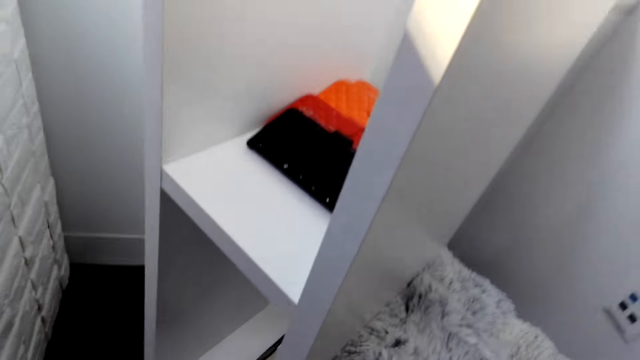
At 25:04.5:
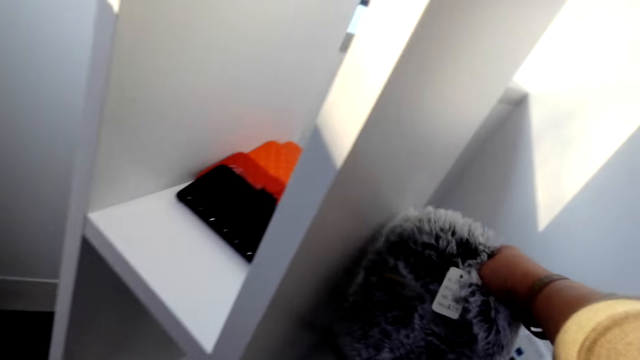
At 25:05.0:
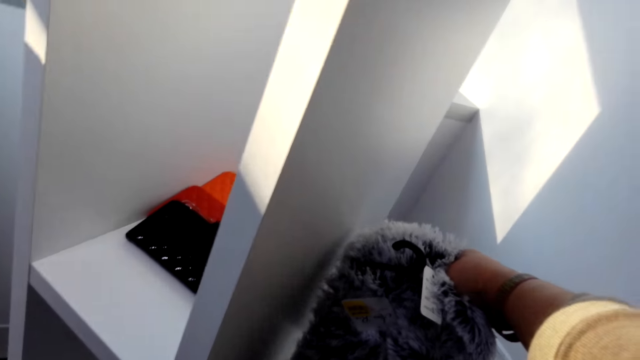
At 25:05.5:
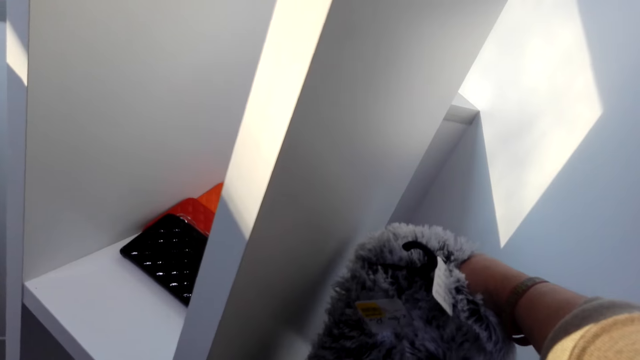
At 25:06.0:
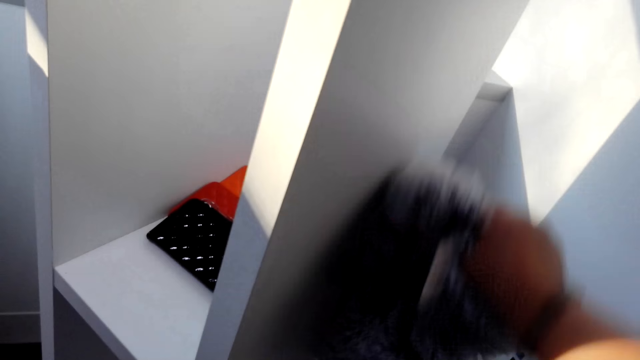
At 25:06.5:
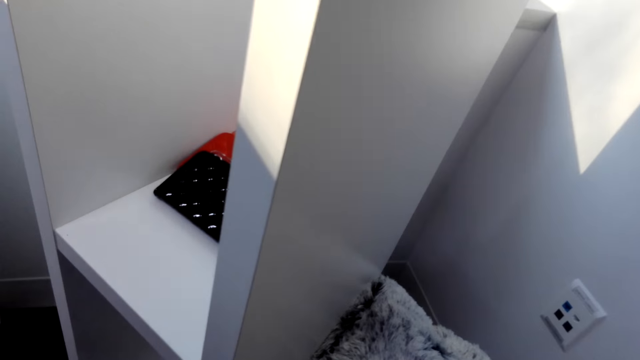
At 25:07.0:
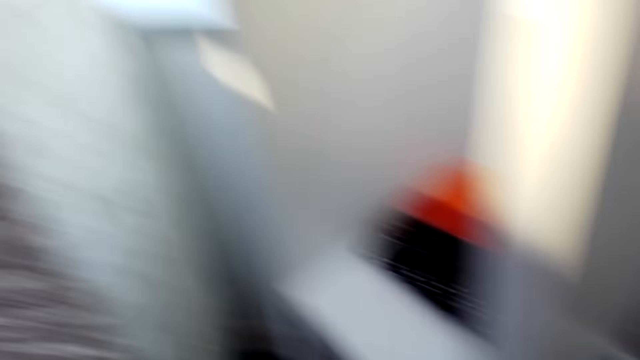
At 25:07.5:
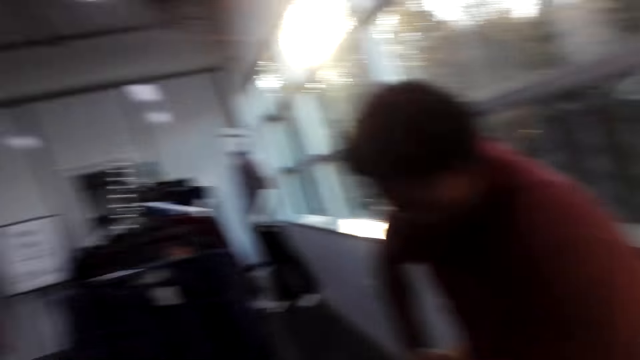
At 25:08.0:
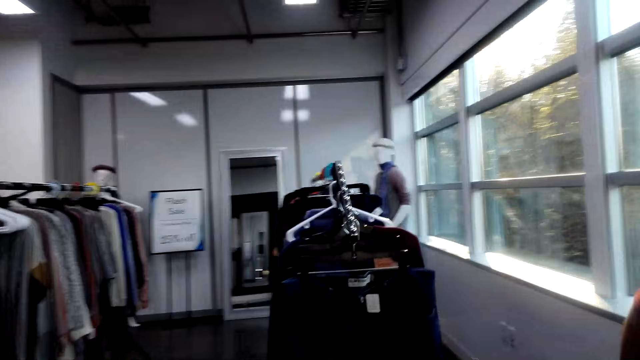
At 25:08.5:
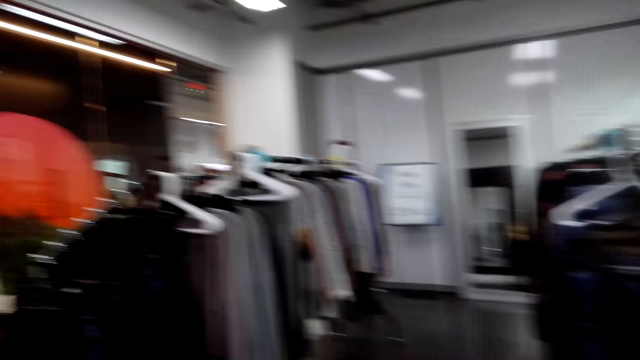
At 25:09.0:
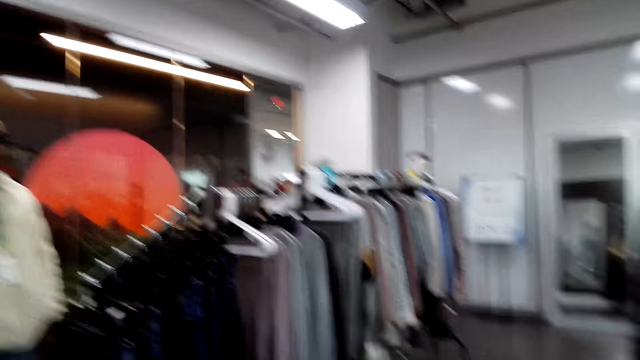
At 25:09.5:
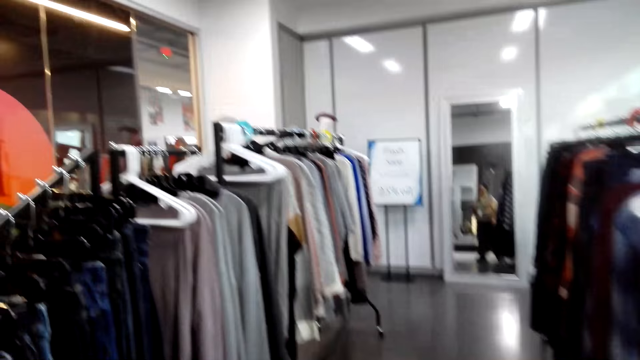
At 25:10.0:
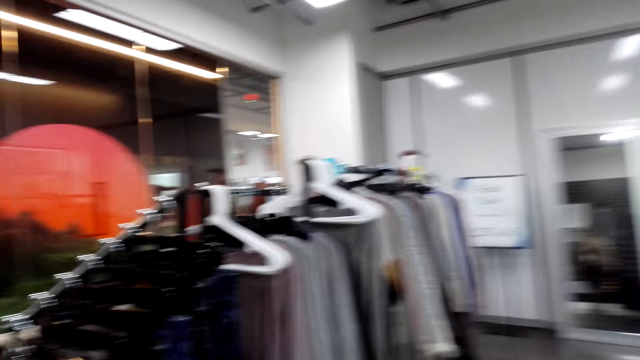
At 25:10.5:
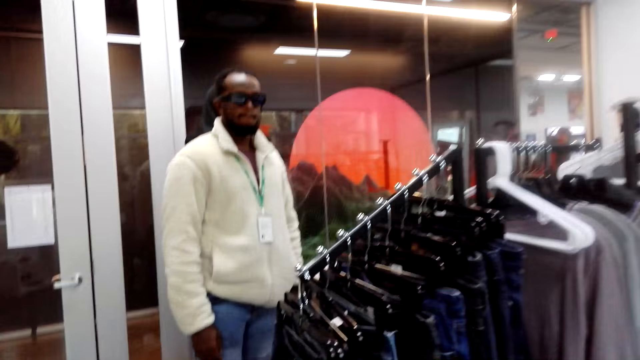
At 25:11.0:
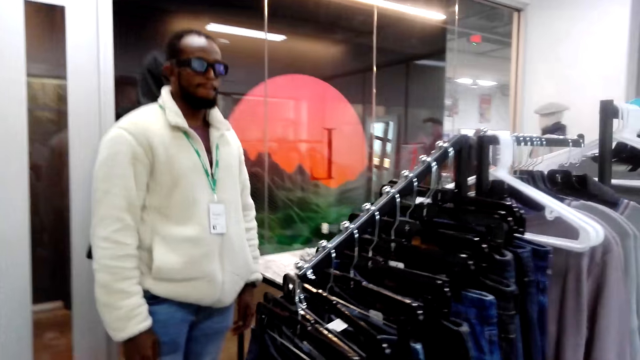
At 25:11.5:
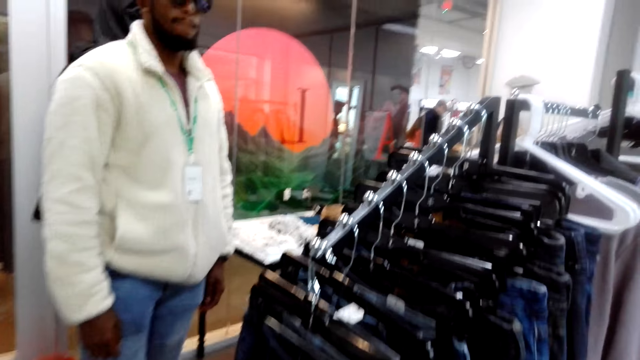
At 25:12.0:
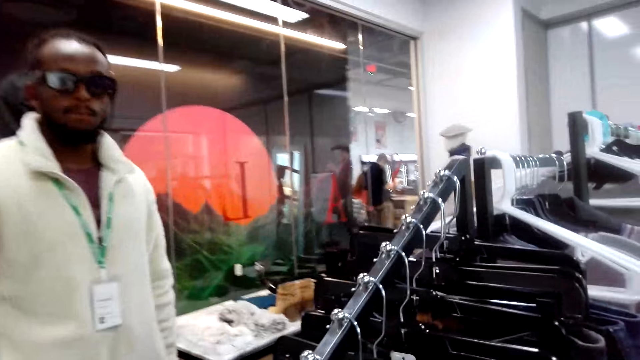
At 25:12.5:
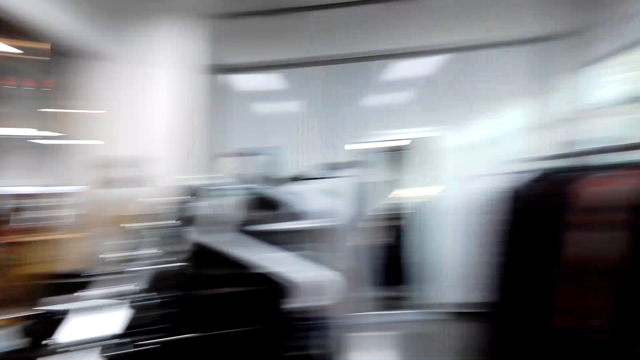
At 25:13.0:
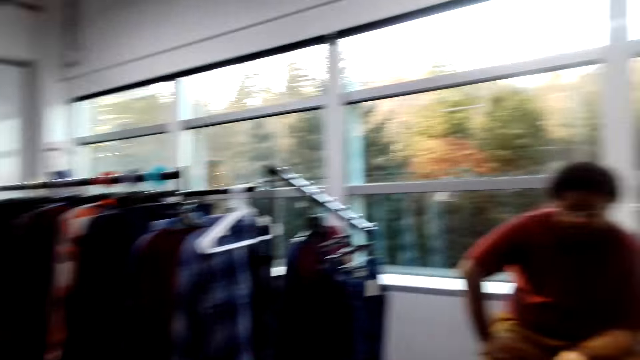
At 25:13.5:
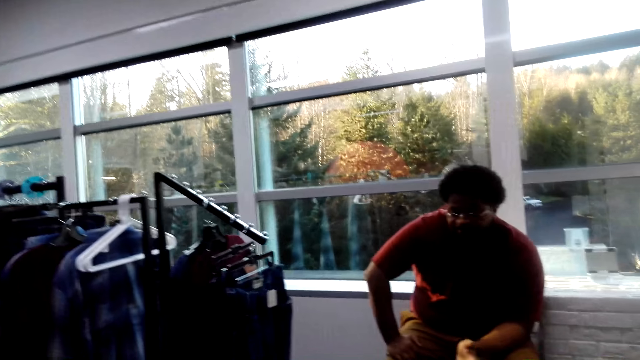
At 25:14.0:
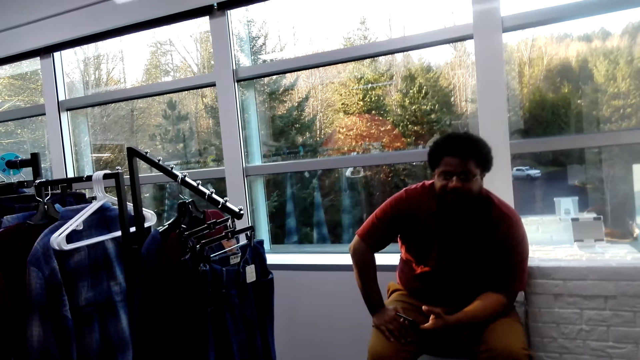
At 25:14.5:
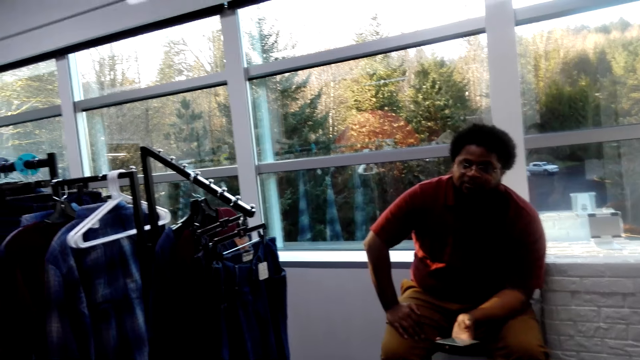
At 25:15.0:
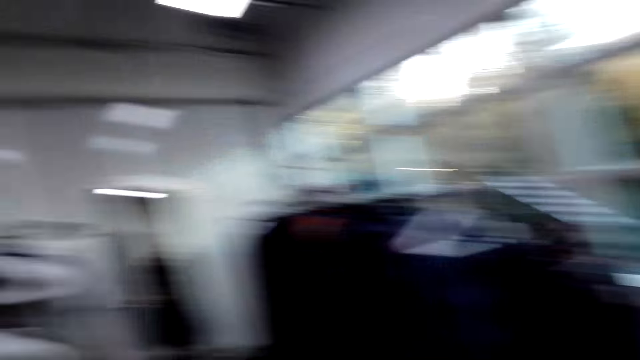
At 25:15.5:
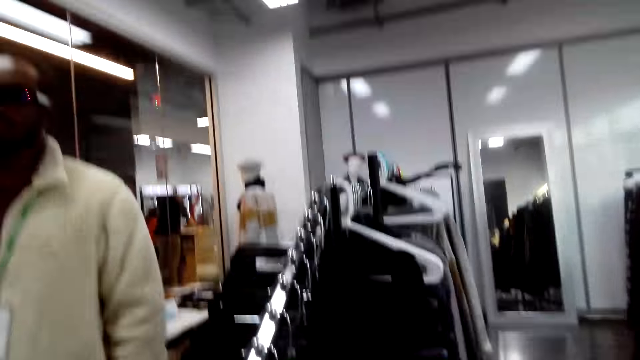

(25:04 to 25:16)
The camera wearer takes a cloth. They put the cloth down.

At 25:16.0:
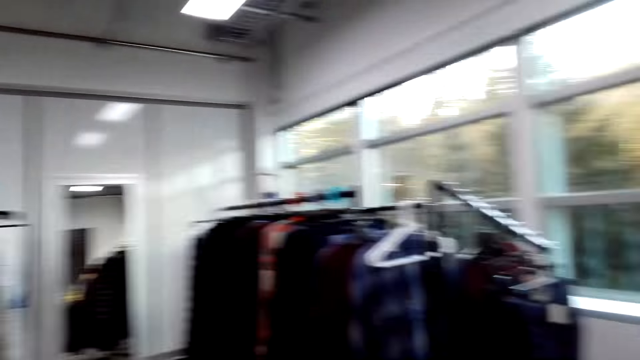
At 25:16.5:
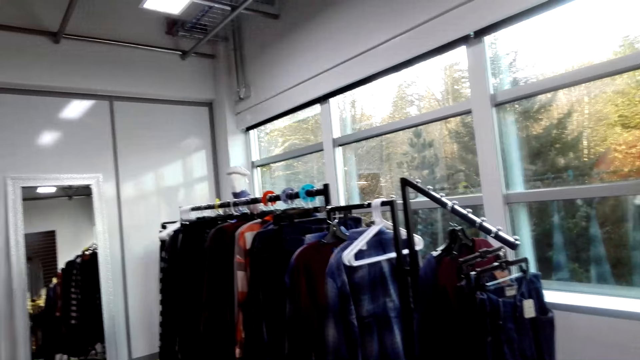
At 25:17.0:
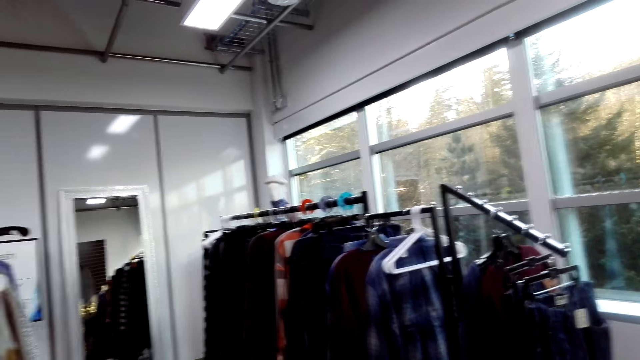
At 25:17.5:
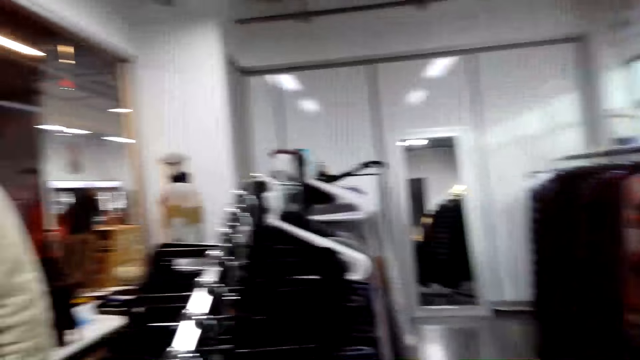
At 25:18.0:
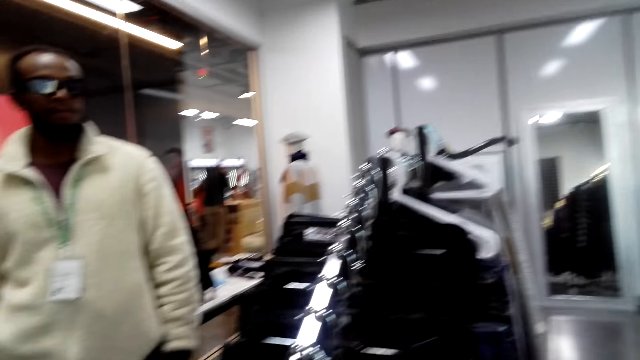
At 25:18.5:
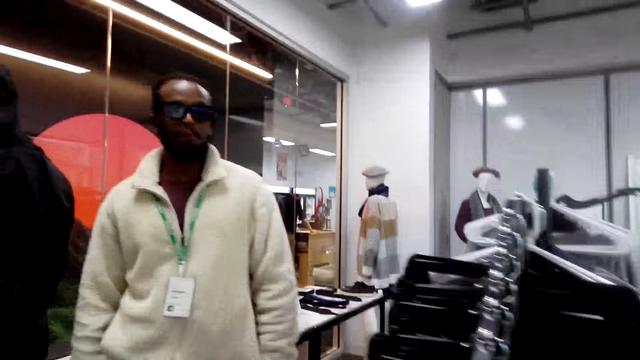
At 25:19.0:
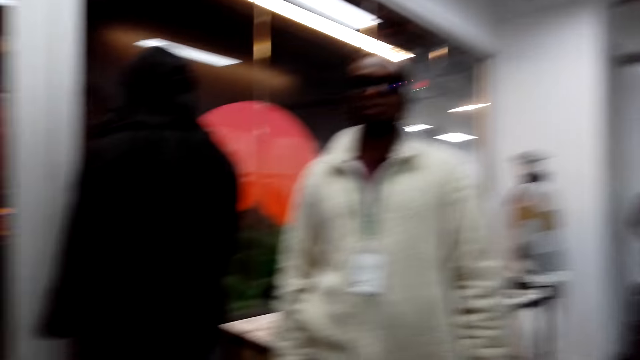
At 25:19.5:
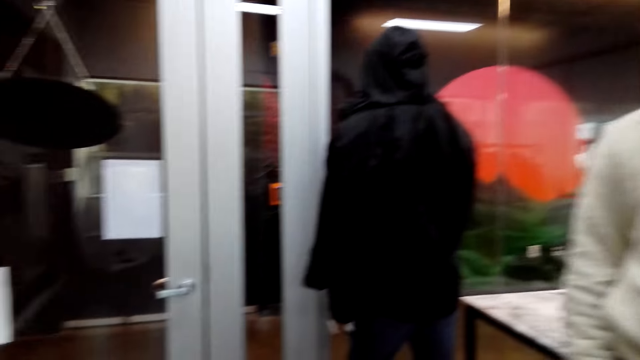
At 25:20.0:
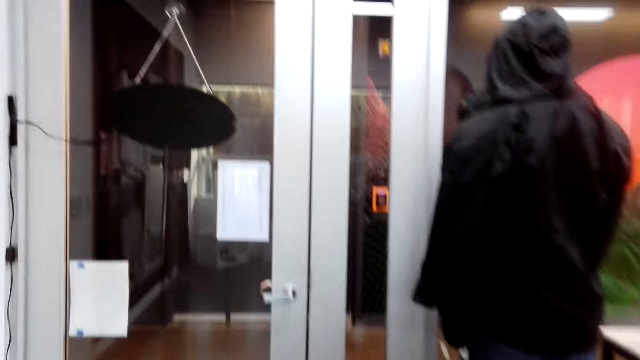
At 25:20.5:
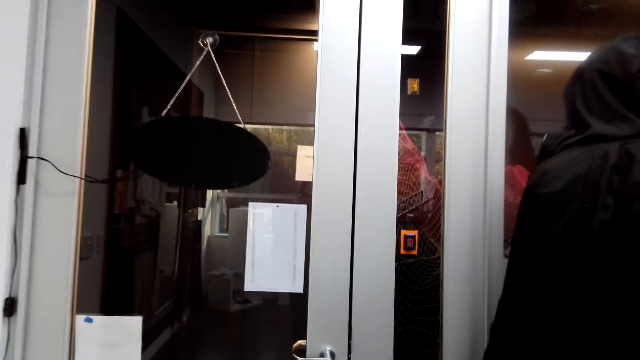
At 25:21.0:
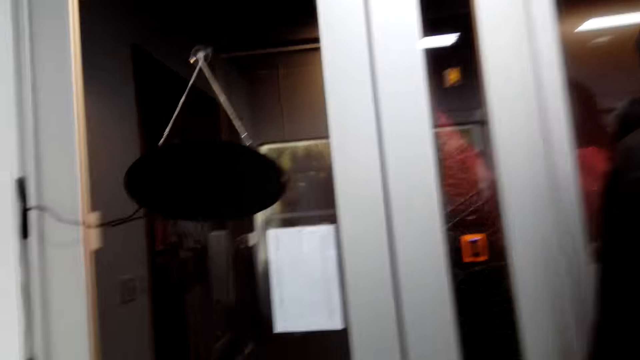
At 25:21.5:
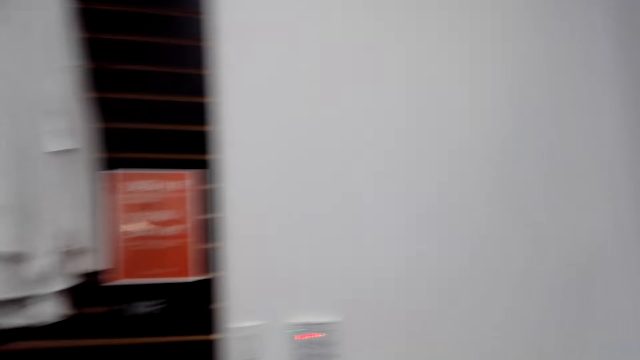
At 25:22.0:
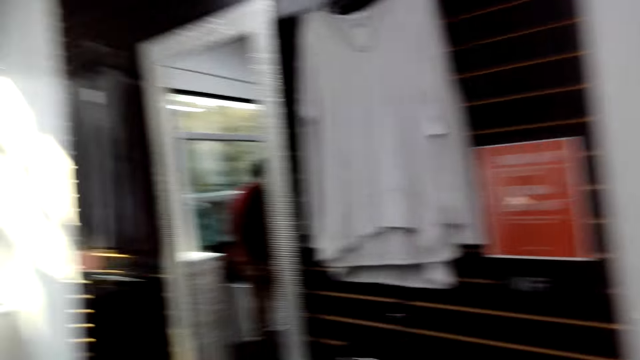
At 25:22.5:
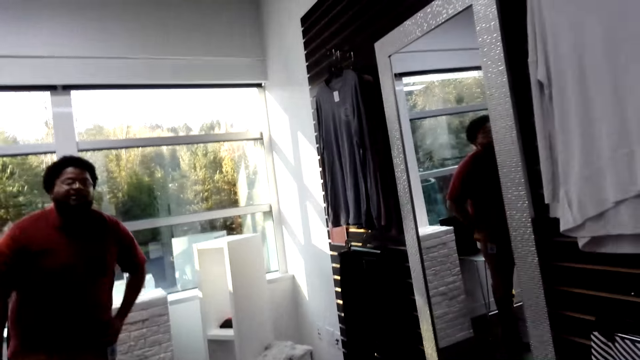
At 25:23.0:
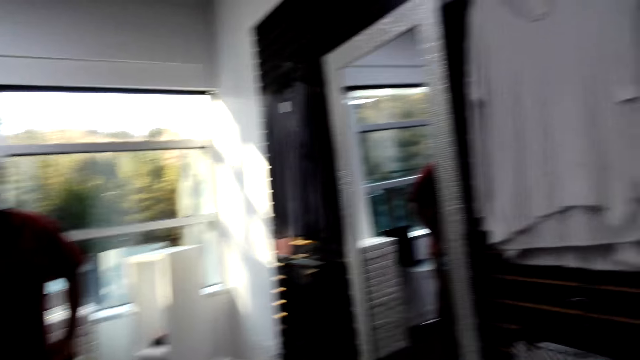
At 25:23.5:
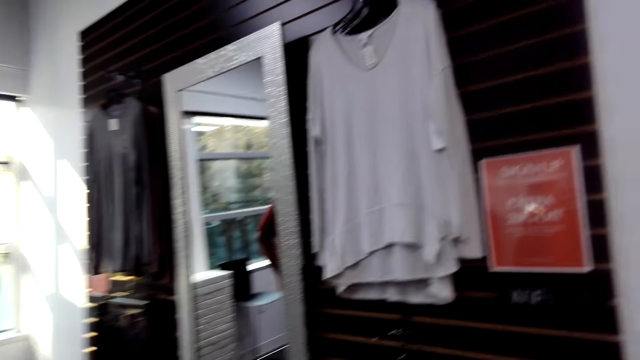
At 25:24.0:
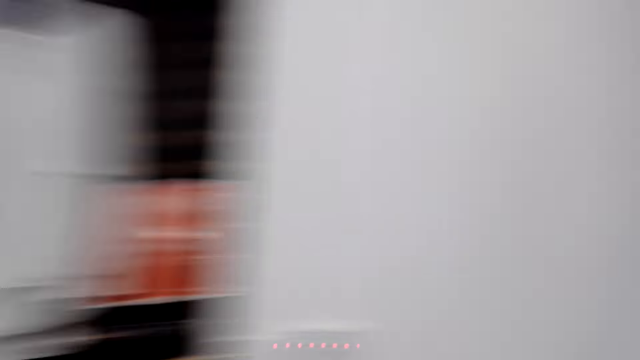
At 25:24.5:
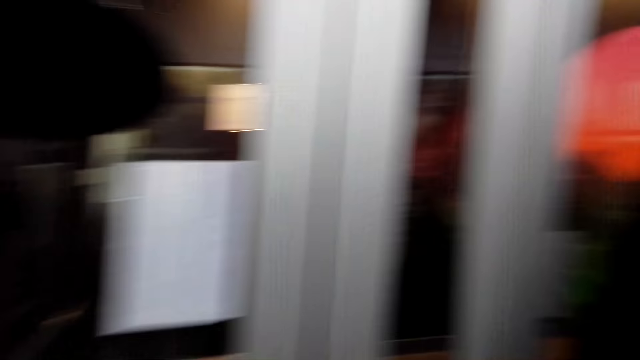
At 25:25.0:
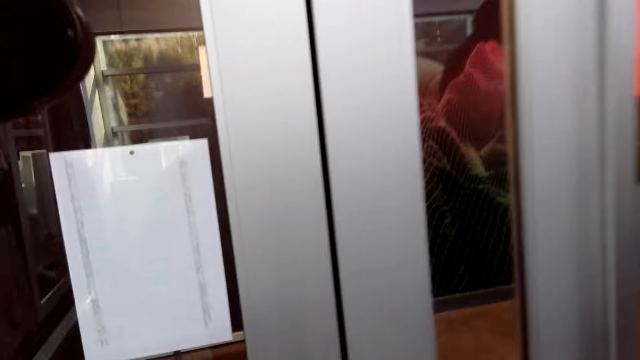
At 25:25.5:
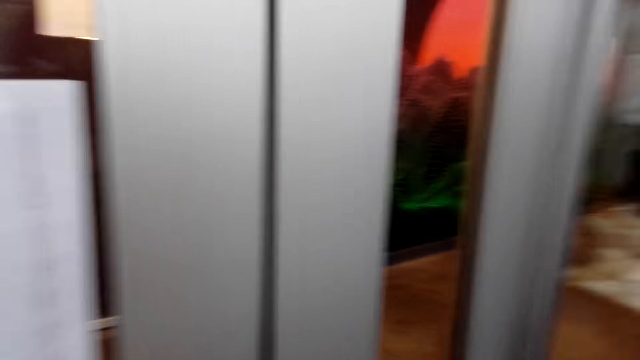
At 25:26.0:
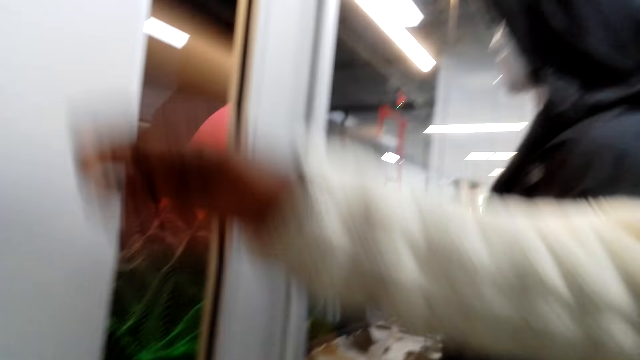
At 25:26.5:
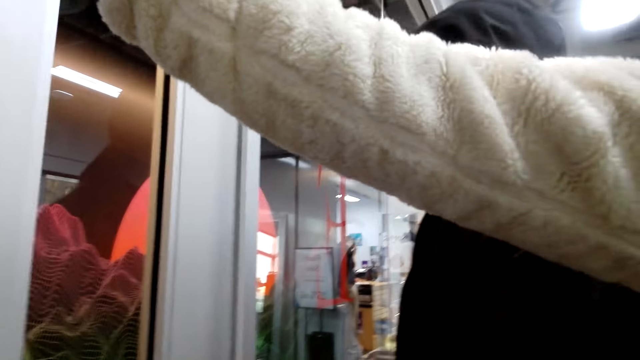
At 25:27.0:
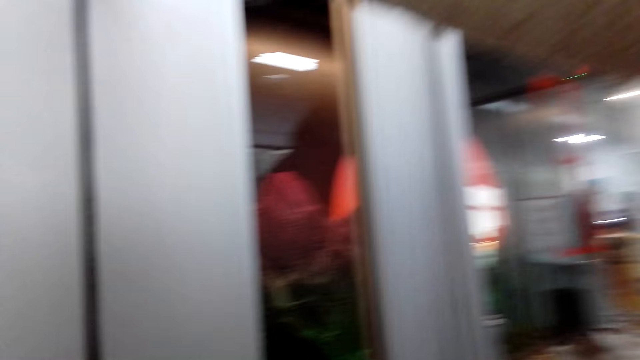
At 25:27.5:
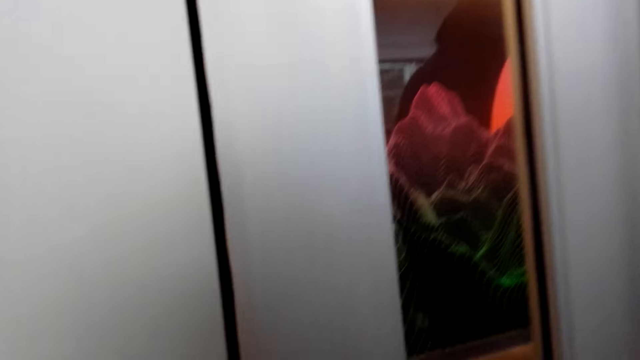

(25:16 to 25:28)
The camera wearer walks.
